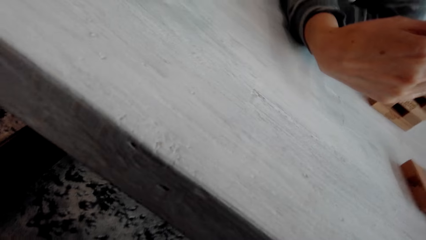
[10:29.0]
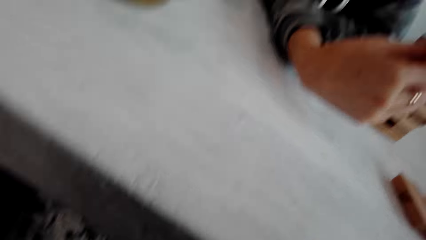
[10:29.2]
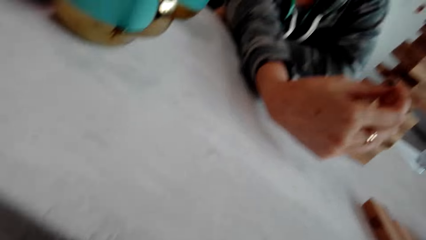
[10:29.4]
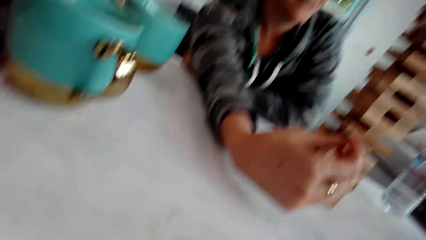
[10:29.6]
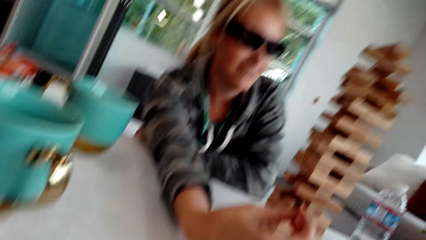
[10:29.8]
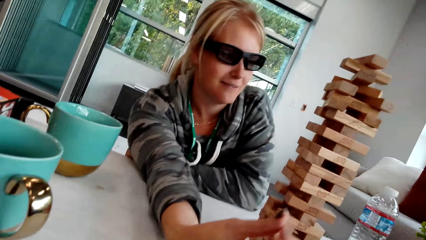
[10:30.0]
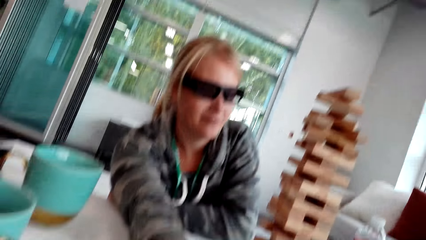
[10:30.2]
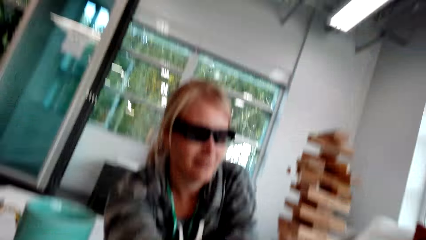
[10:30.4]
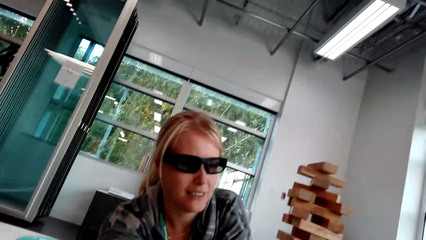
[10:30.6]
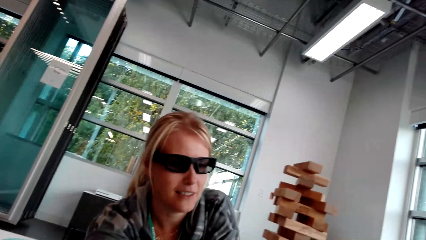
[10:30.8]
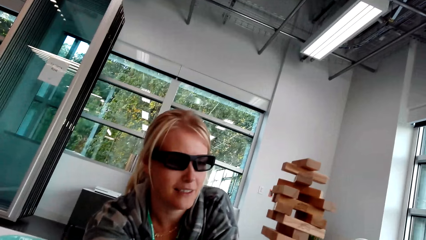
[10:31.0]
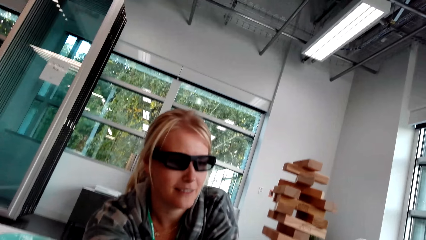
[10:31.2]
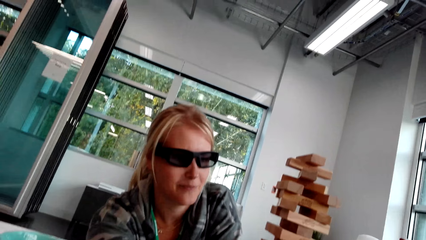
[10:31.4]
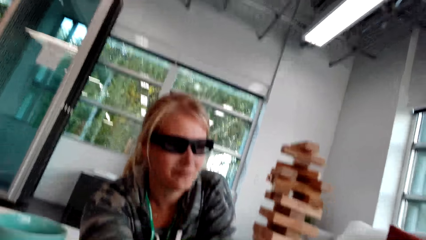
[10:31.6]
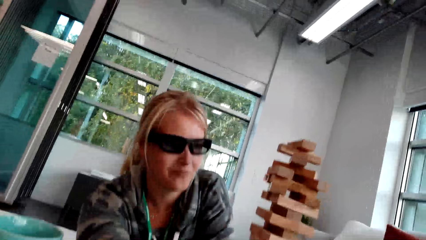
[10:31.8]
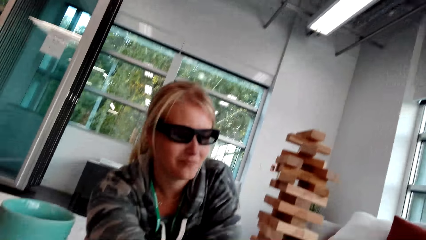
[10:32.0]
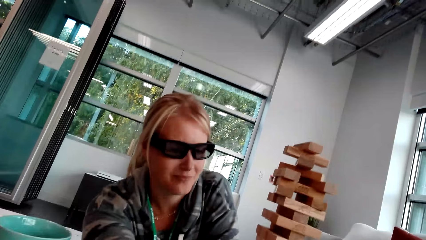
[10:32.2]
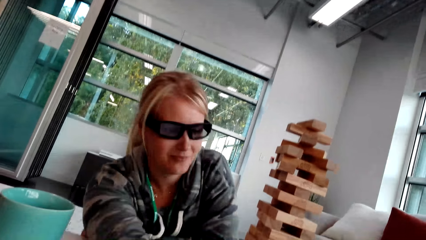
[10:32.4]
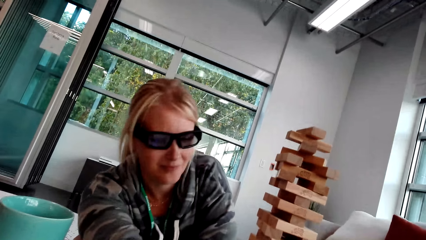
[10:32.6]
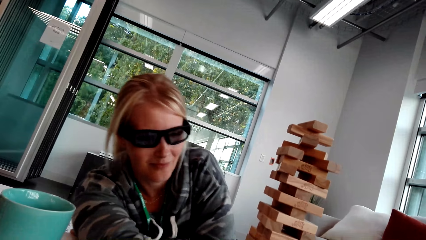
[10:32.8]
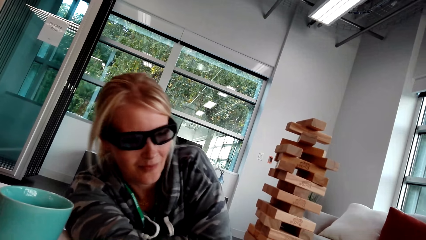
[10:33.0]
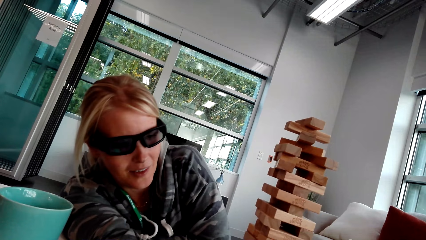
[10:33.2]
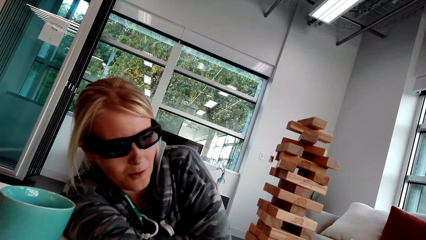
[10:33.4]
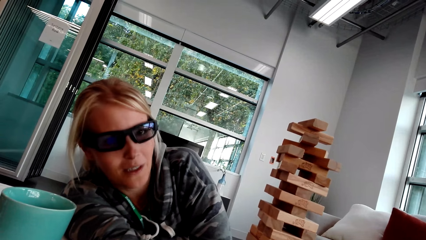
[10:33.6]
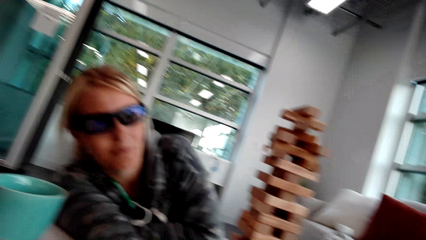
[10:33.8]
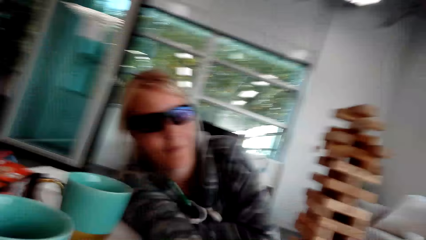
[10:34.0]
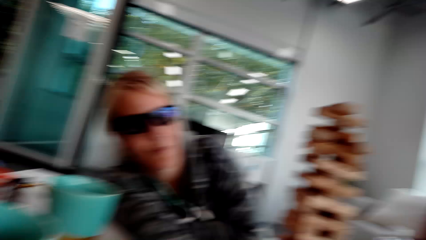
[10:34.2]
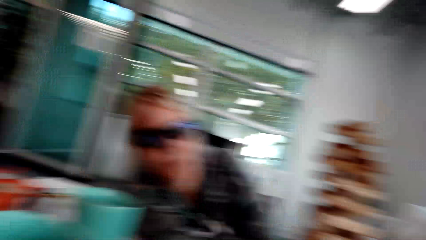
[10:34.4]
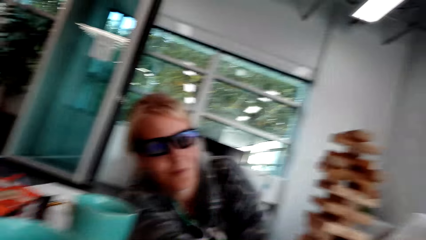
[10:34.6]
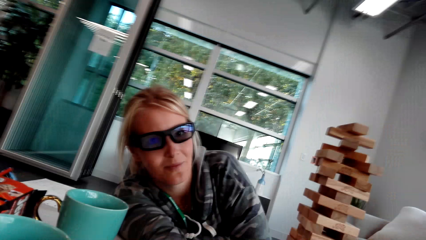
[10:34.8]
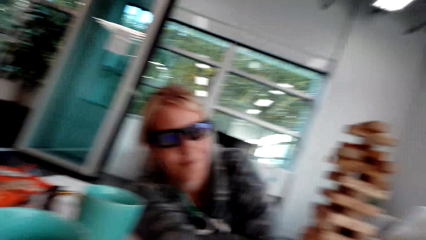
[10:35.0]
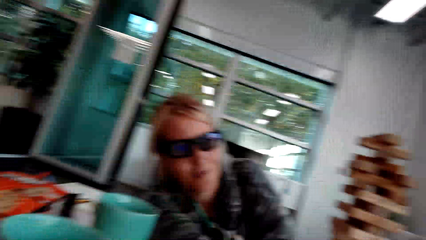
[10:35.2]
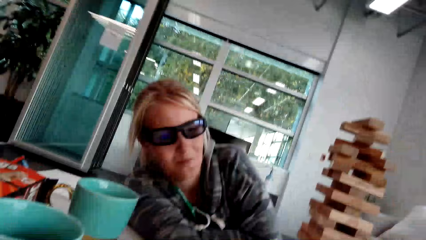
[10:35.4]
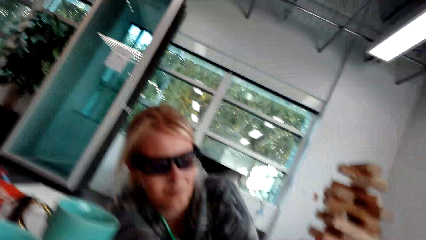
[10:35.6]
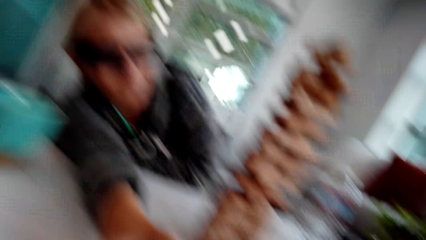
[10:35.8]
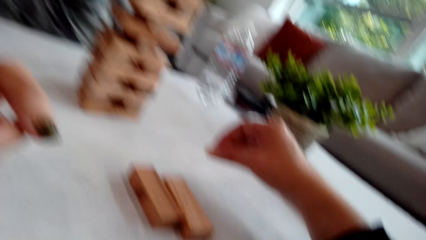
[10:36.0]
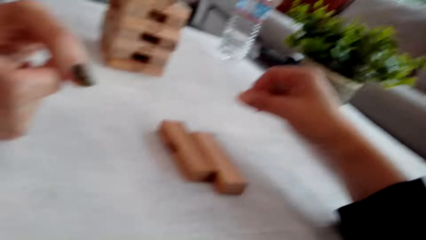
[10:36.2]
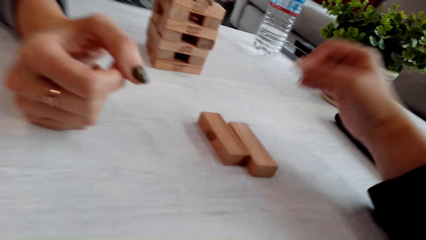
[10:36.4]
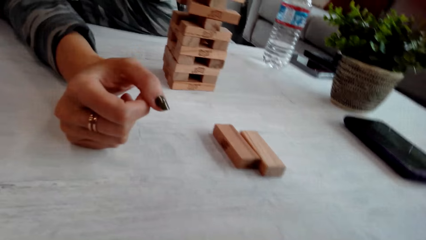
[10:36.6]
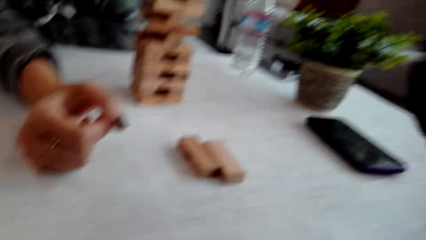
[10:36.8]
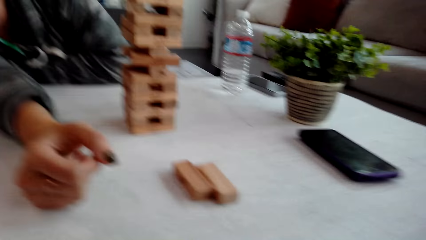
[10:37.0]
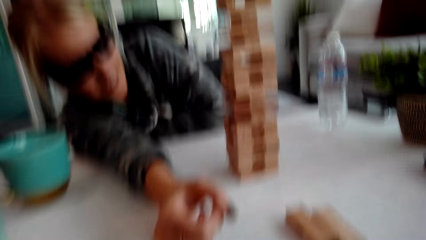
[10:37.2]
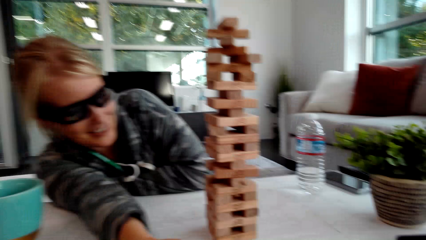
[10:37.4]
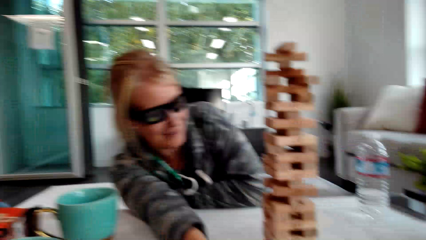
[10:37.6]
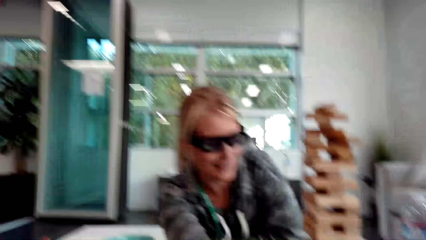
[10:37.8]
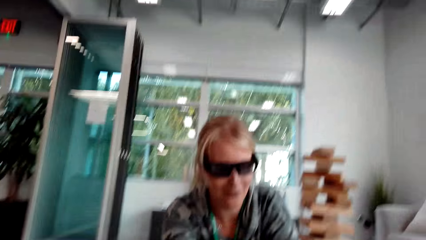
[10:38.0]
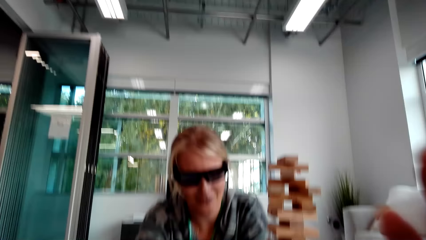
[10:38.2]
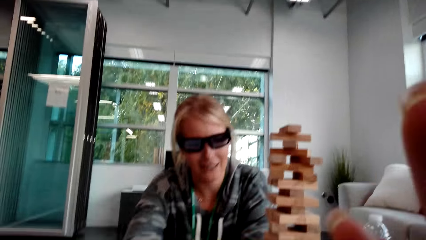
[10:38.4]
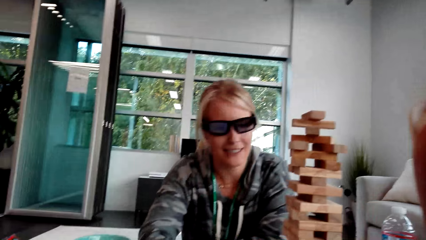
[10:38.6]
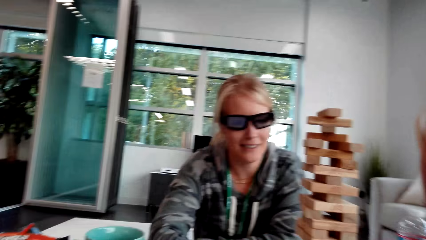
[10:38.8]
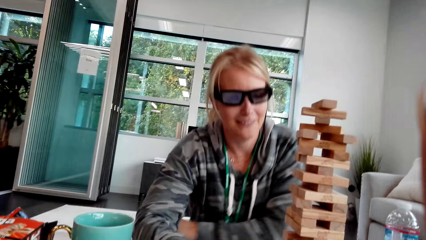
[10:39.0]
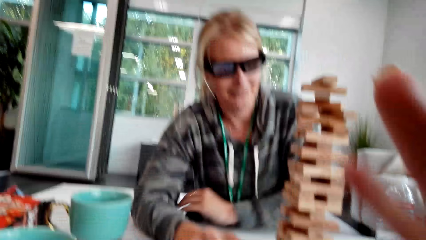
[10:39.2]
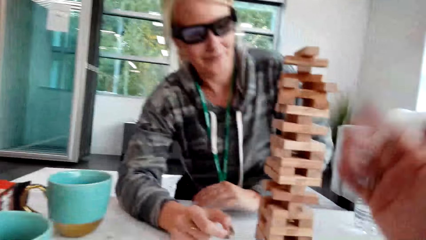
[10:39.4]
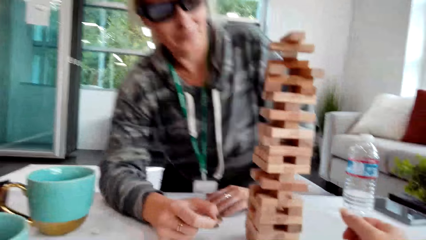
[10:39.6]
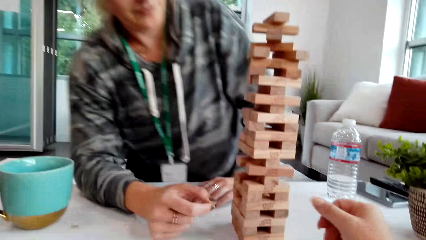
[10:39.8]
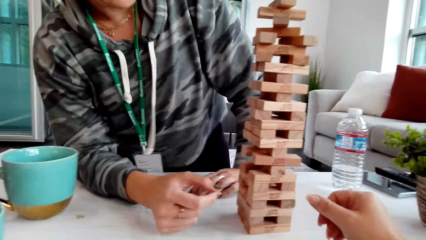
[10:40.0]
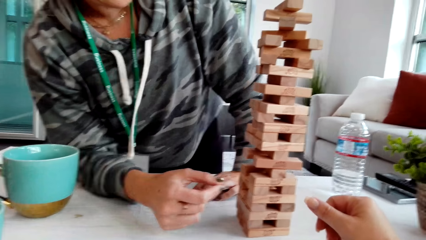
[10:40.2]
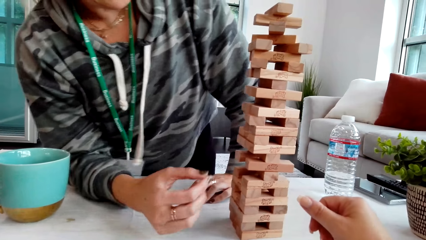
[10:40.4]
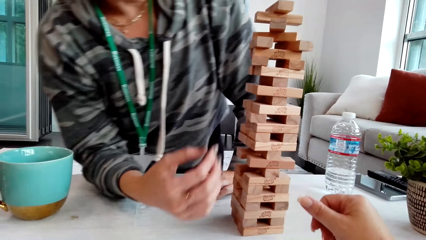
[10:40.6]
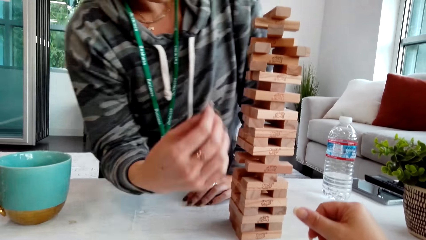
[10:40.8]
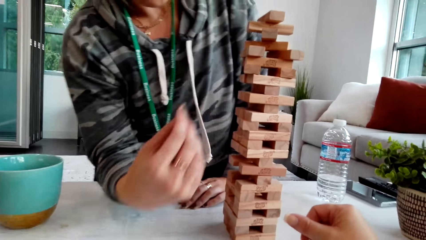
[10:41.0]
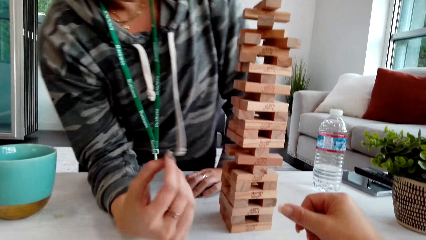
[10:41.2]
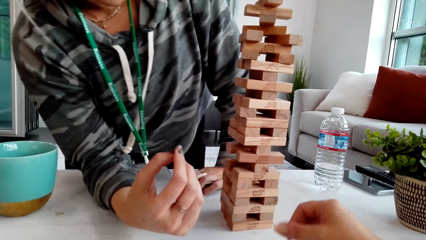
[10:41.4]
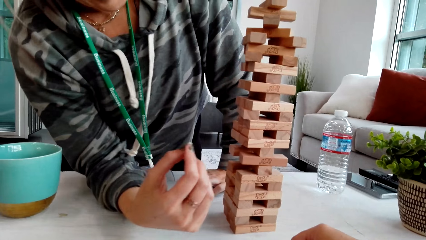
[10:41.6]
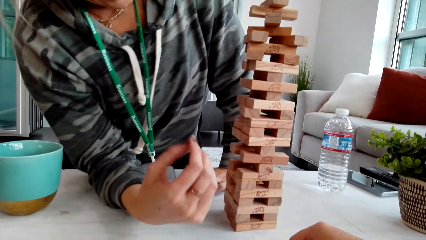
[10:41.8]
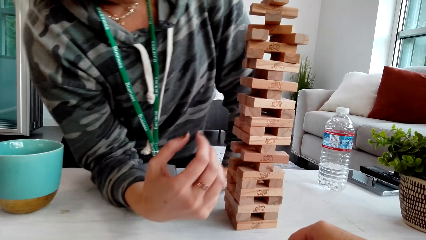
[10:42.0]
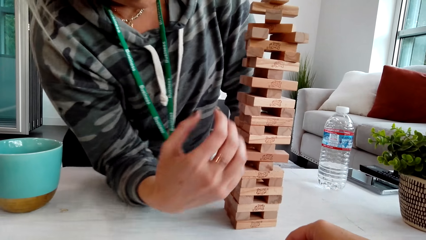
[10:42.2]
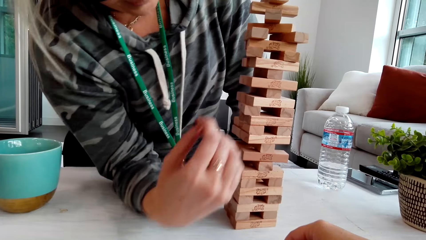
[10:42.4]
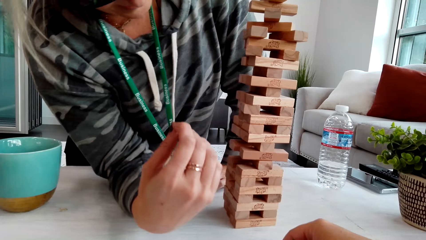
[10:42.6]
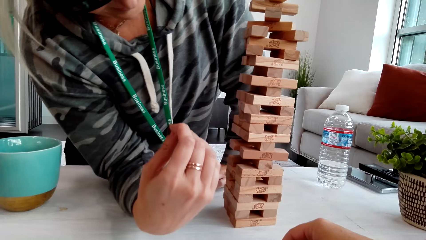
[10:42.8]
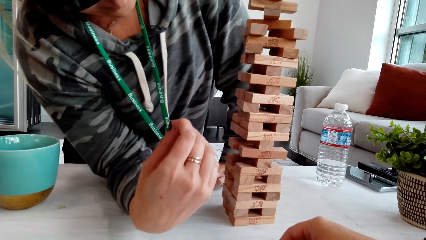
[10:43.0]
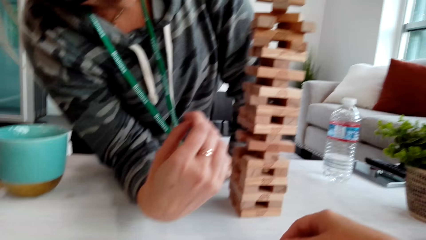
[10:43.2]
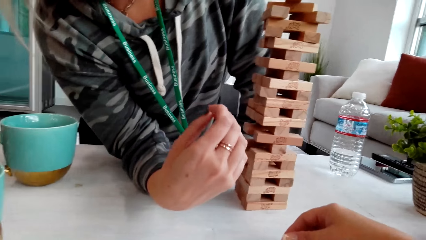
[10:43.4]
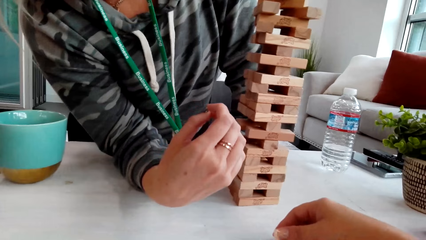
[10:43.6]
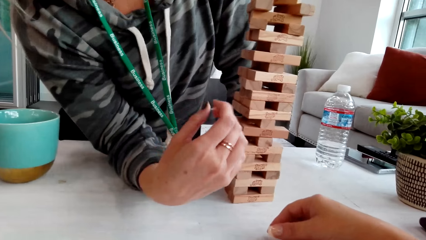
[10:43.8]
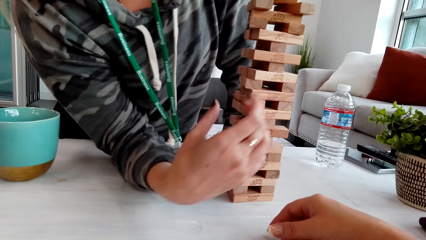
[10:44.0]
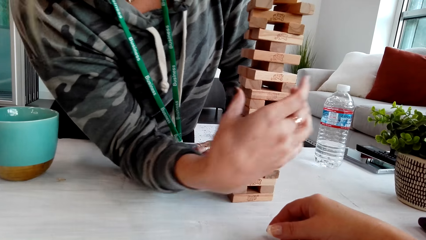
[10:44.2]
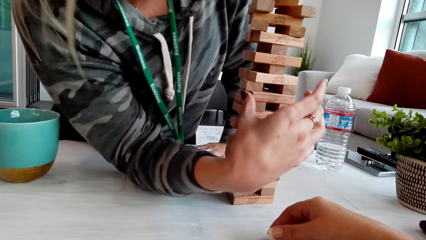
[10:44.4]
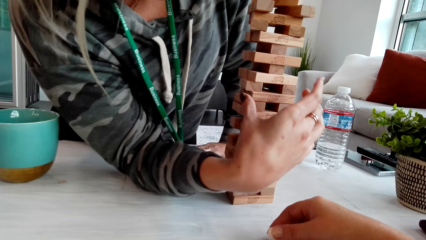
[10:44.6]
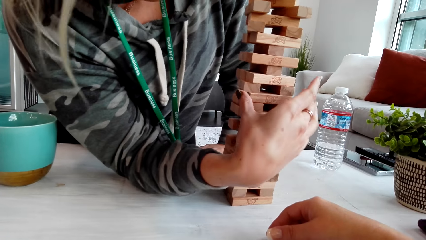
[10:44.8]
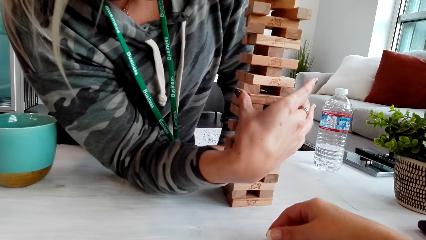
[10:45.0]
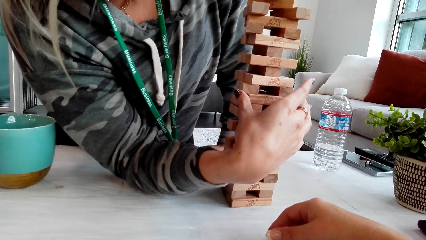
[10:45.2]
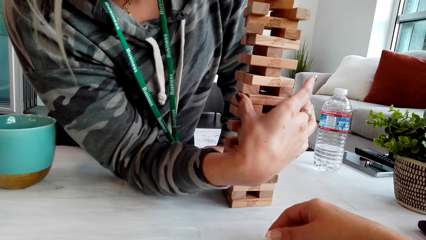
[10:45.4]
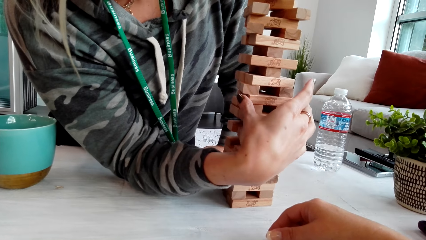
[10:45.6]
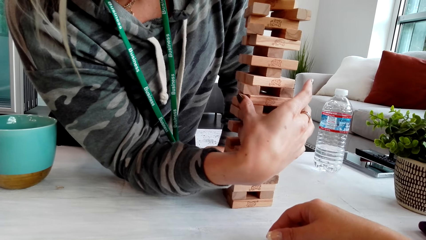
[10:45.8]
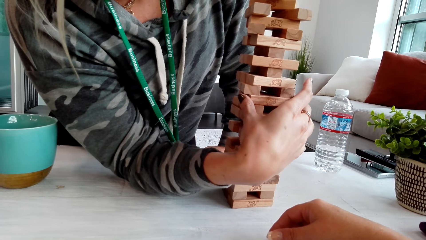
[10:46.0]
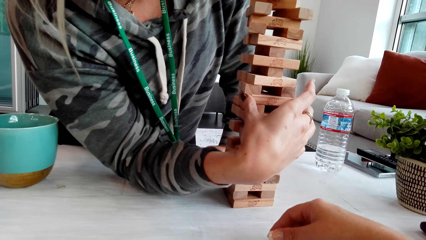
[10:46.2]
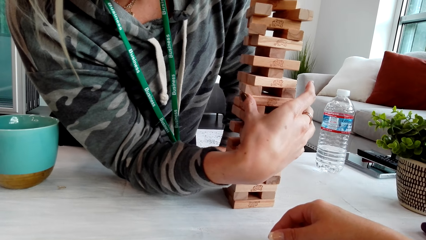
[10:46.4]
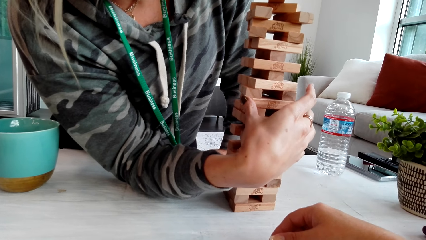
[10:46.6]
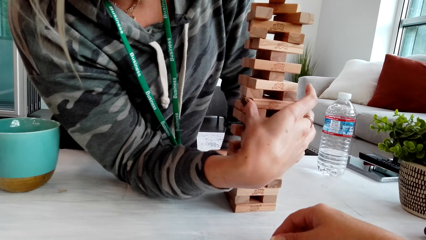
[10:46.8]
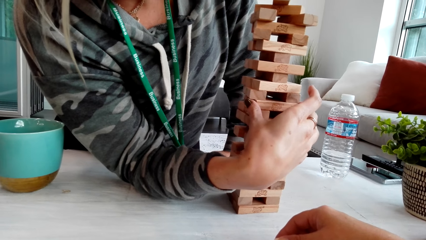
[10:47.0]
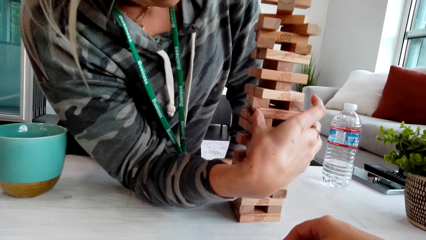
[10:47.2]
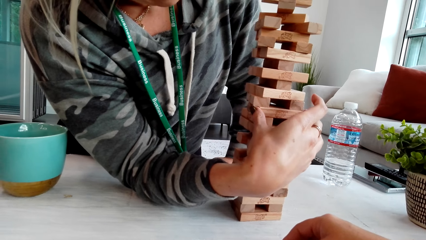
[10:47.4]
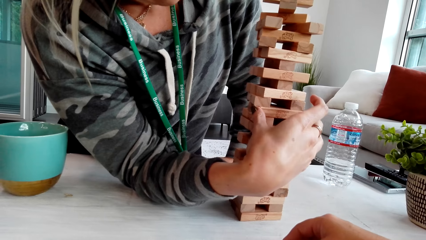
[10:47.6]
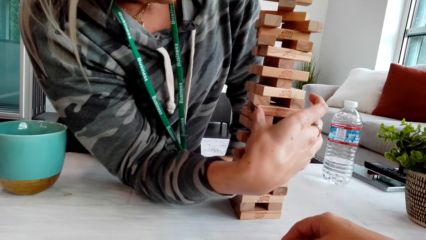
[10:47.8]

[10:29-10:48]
The camera wearer looks around. A woman laughs. The camera wearer moves the hand. The woman talks. The camera wearer moves the hand. The woman moves the body. The woman touches the wood and holds the blocks.
